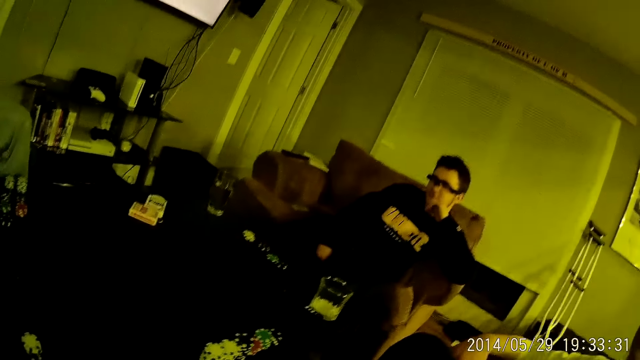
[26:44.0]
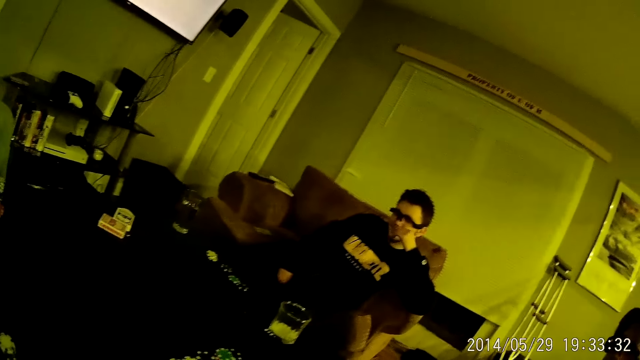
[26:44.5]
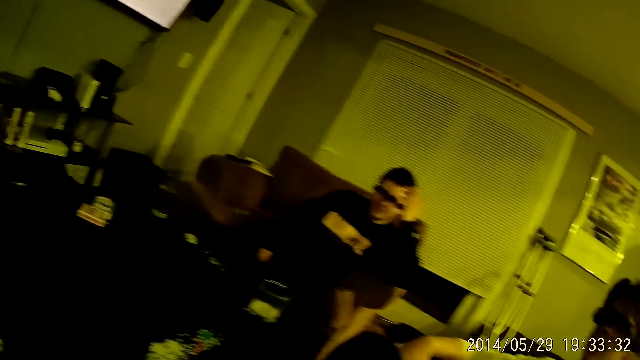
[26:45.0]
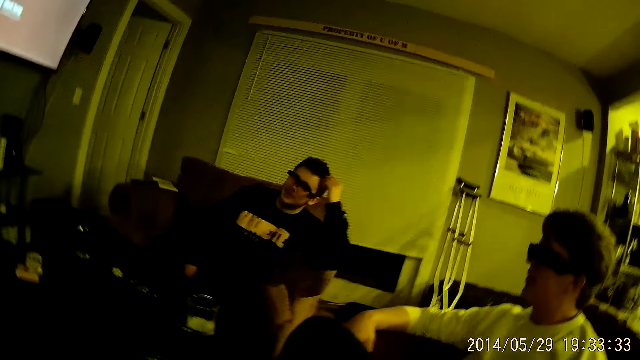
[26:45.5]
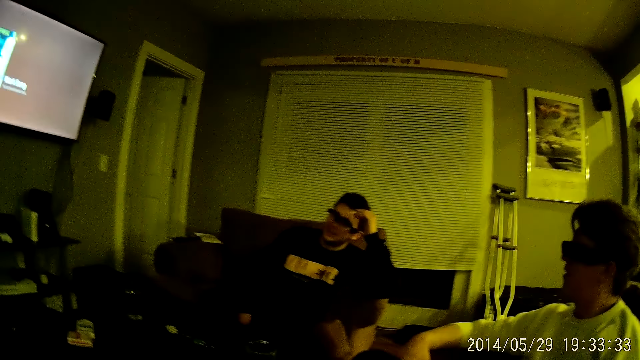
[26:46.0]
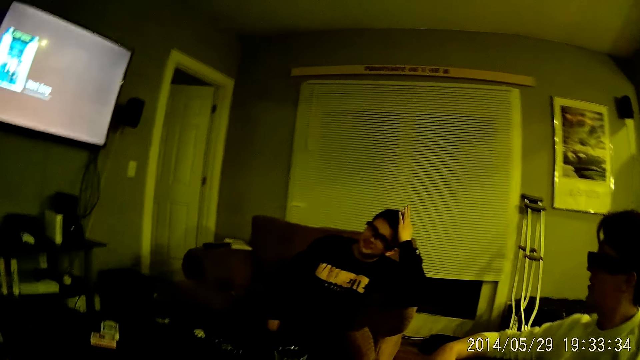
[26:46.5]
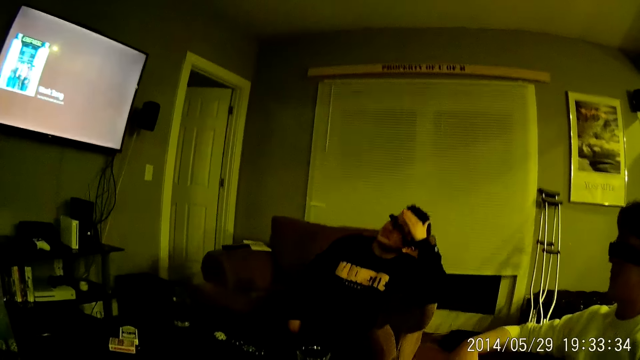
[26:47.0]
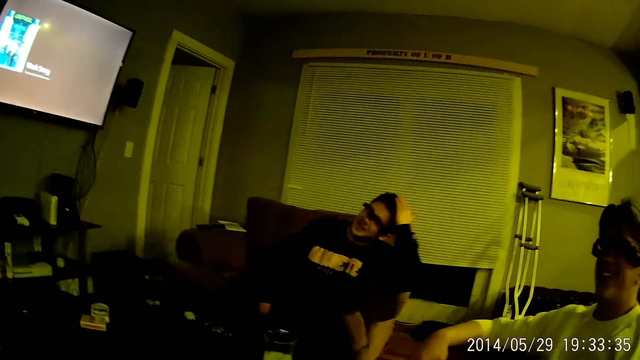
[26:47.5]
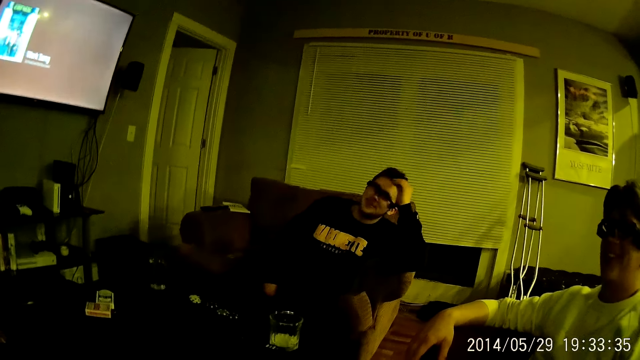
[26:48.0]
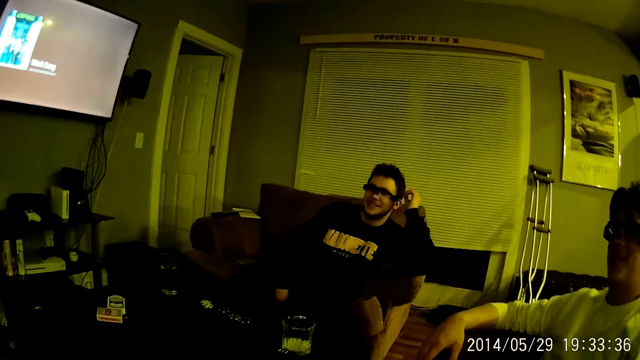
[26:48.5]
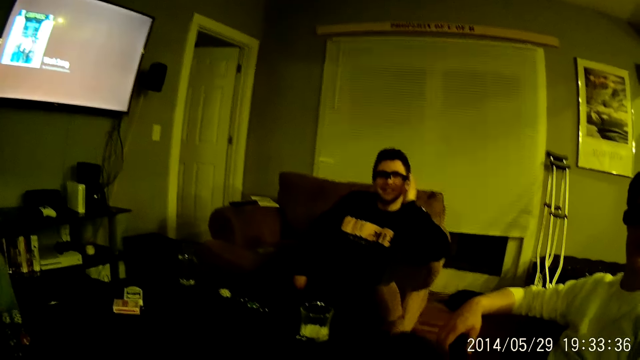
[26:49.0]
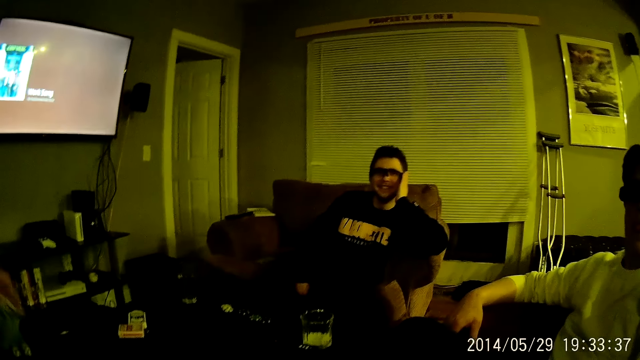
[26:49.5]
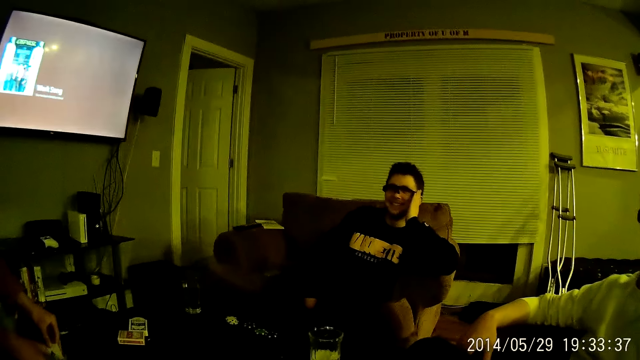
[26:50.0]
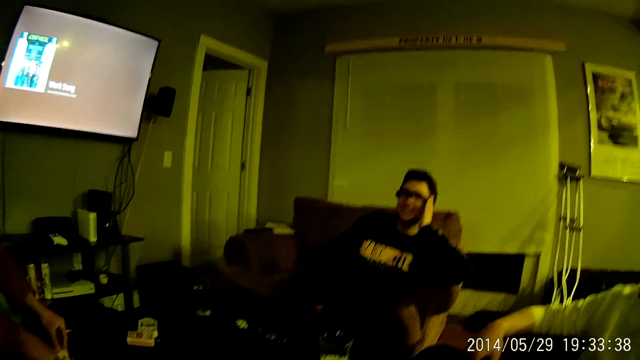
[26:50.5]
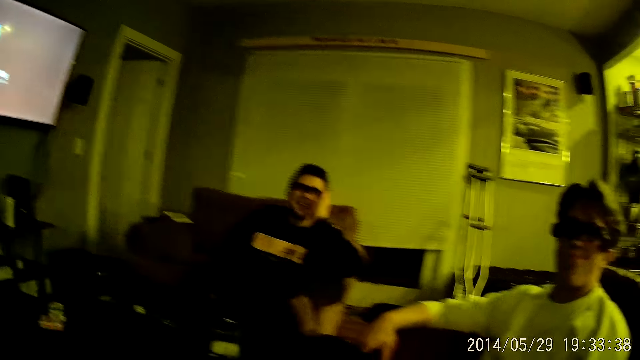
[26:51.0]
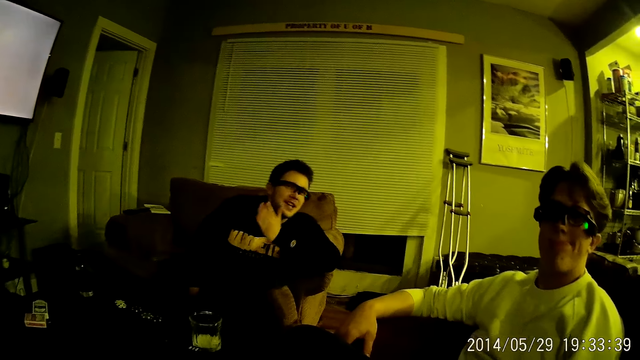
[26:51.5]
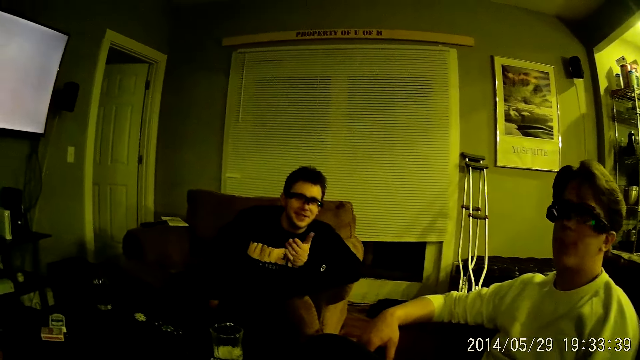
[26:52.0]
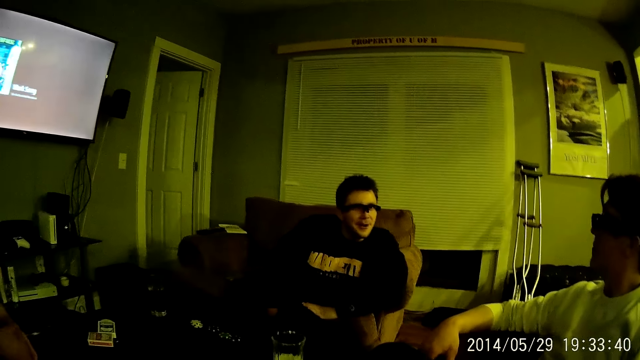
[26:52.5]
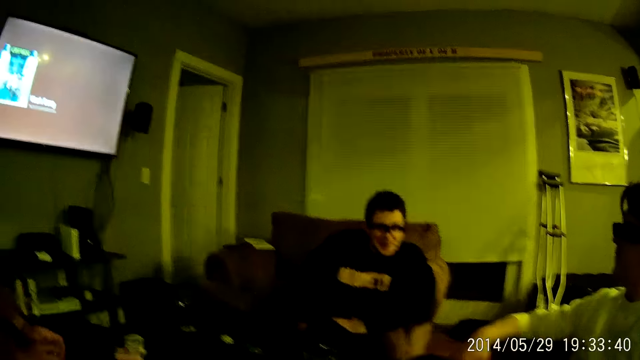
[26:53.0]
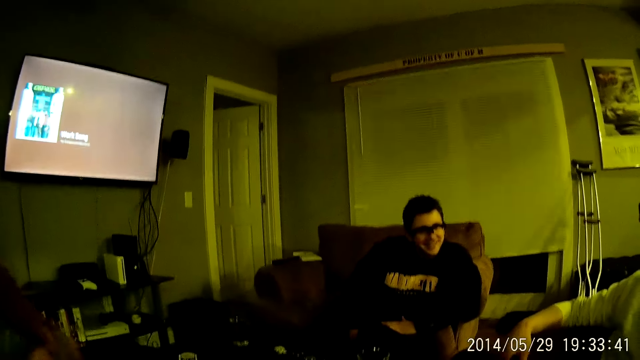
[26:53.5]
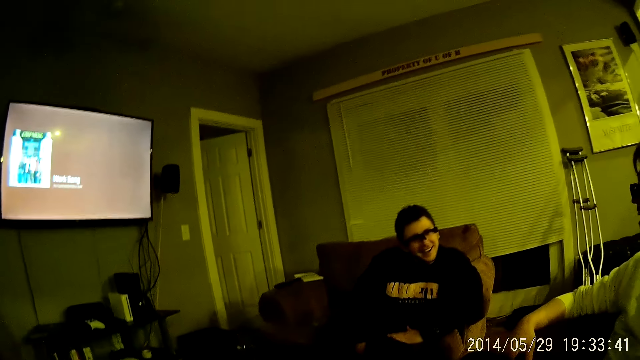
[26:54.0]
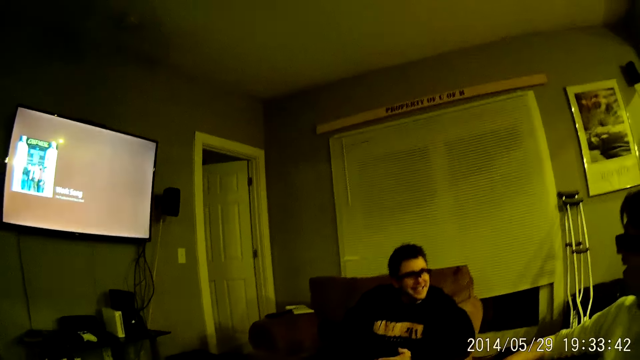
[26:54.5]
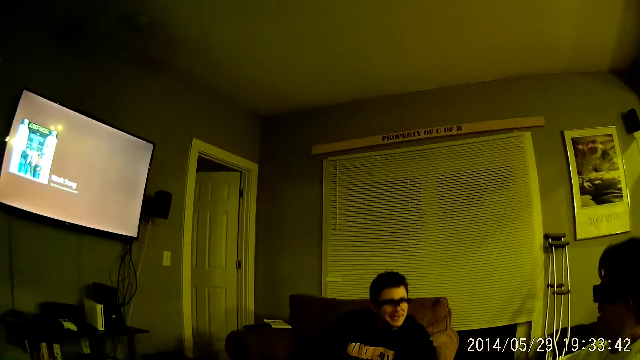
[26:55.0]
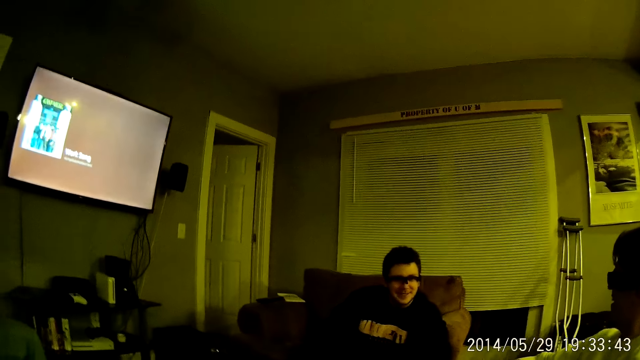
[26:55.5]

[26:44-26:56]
The man touches his hair on his head with his left hand. The camera wearer interacts with a person. Another man shuffles the deck of playing cards in his hands on the table with both hands. The first man touches his legs with his left hand. The other man taps the table with the deck of playing cards in his hands.

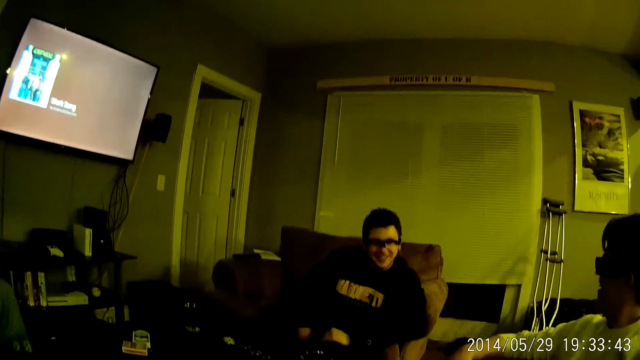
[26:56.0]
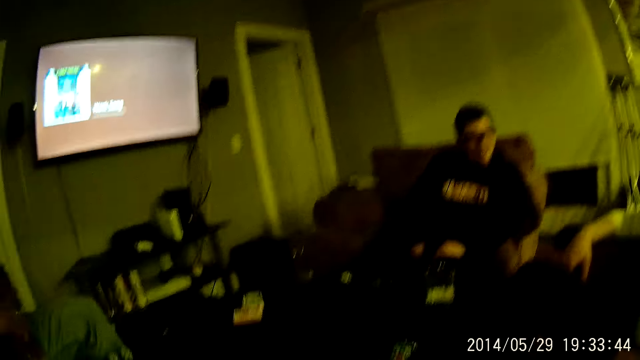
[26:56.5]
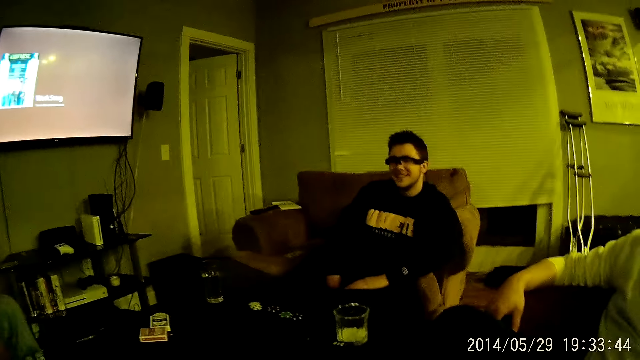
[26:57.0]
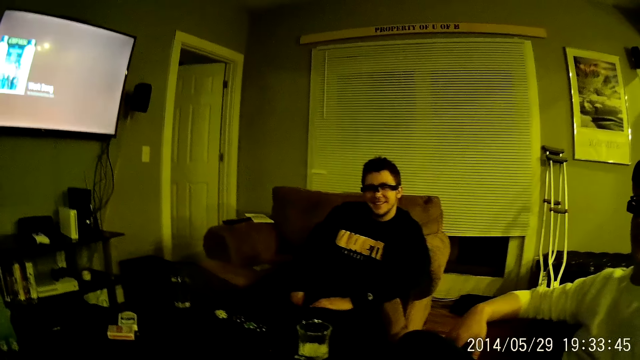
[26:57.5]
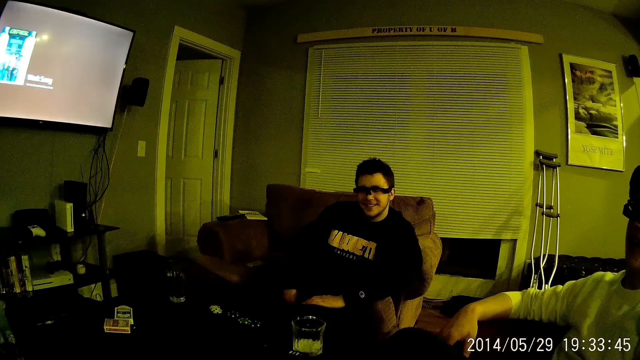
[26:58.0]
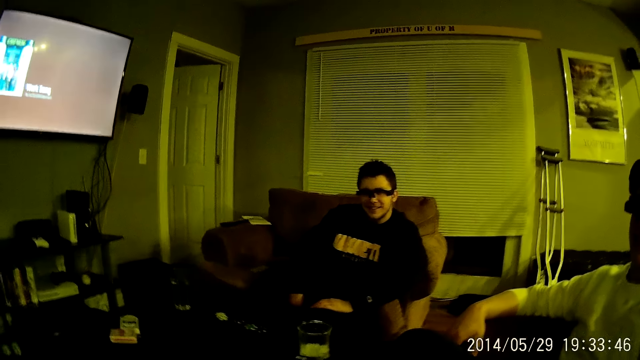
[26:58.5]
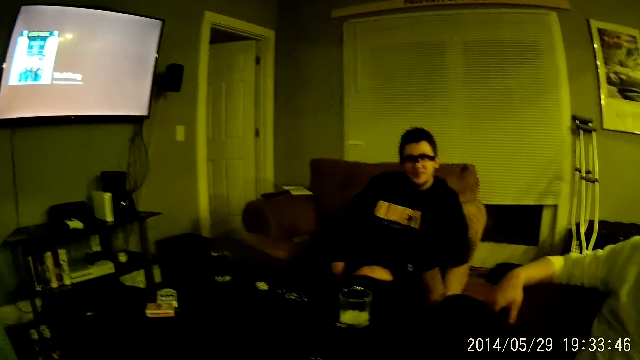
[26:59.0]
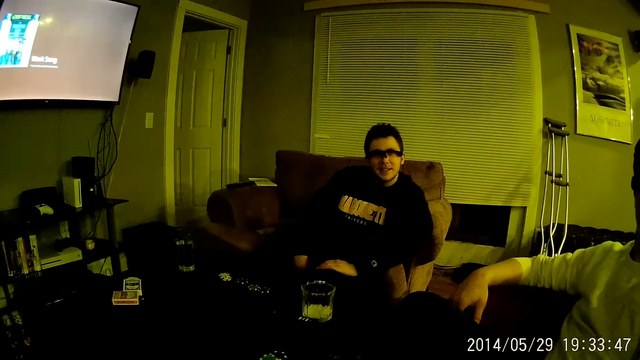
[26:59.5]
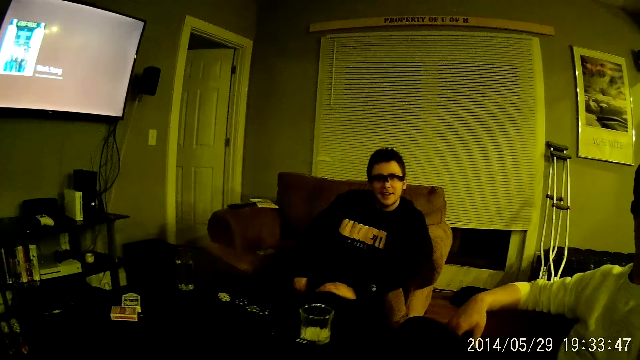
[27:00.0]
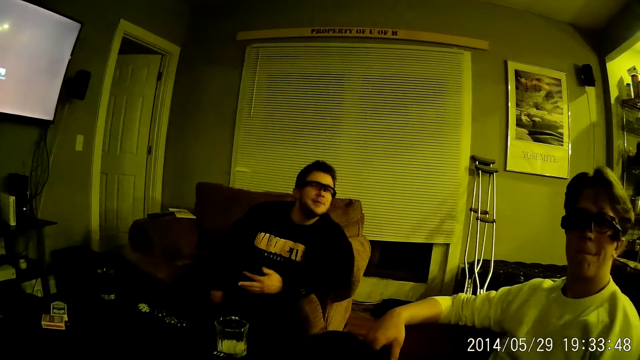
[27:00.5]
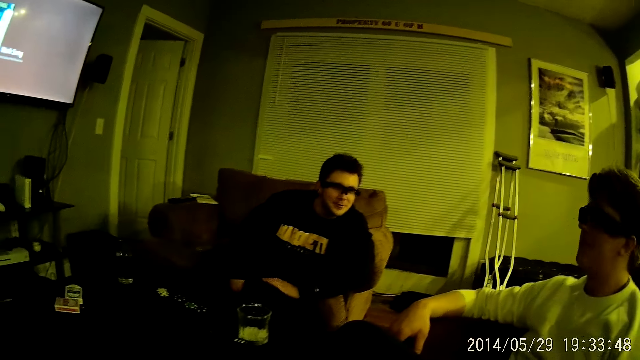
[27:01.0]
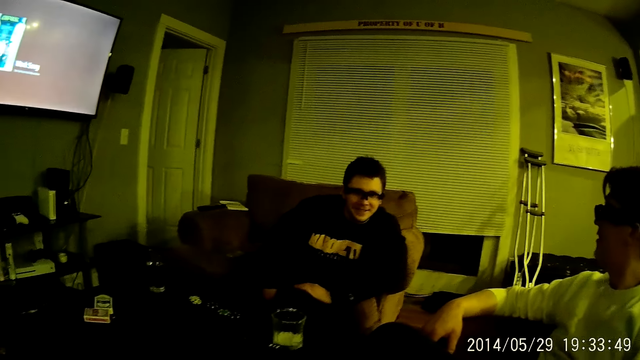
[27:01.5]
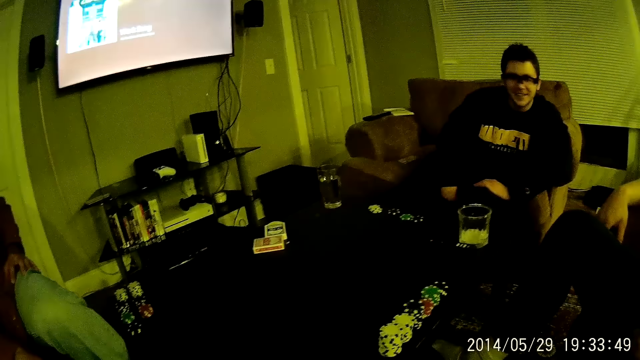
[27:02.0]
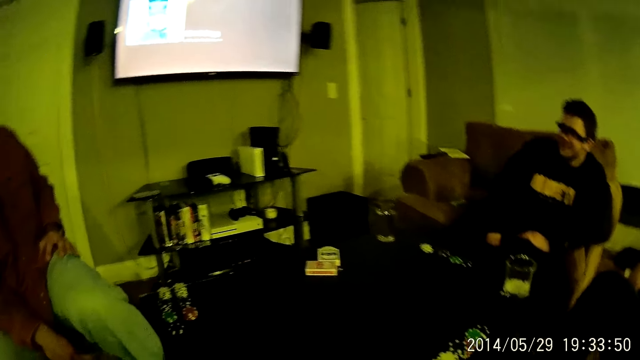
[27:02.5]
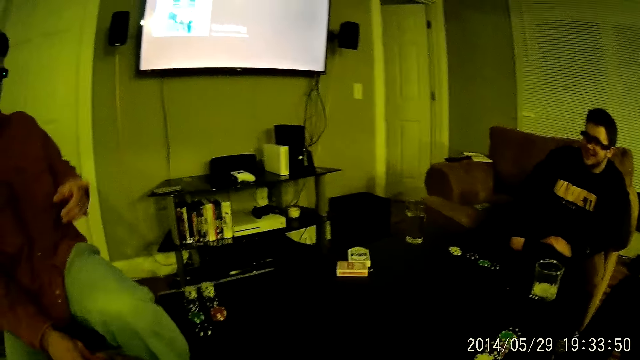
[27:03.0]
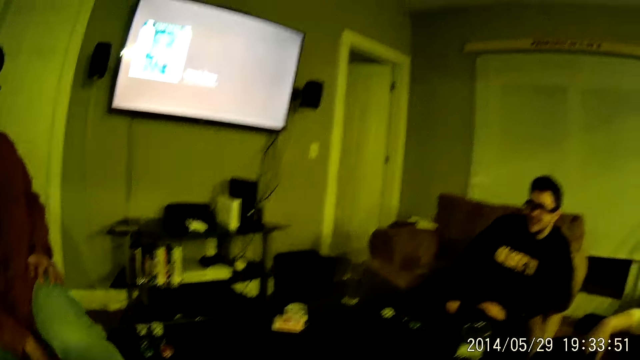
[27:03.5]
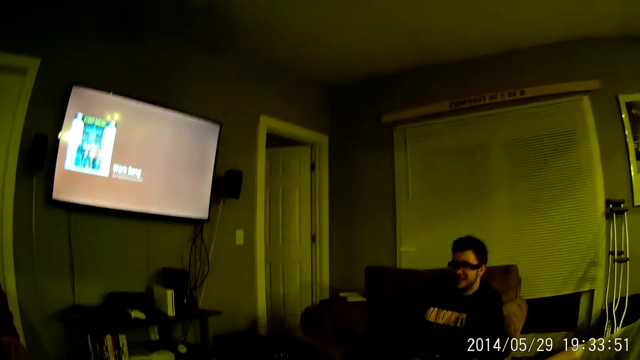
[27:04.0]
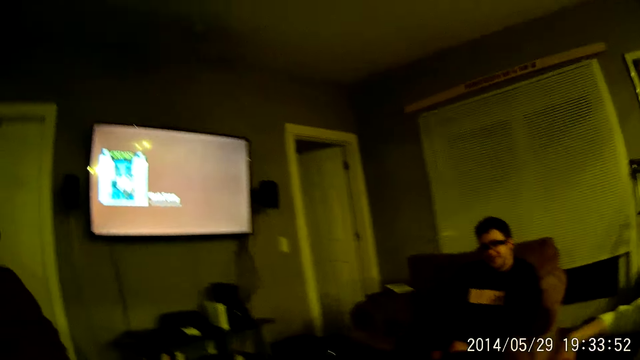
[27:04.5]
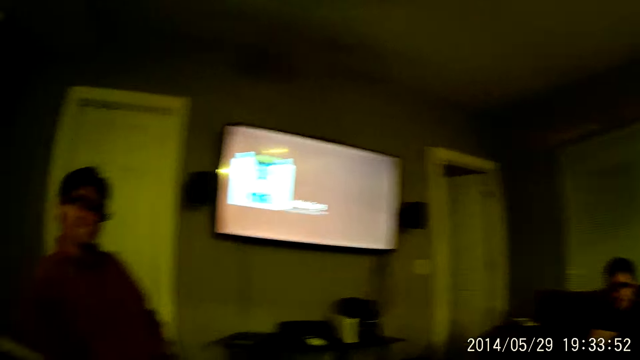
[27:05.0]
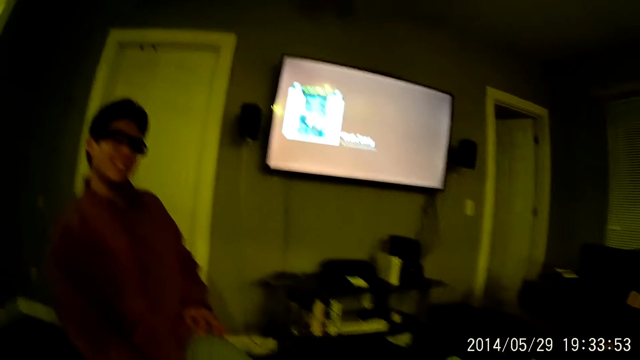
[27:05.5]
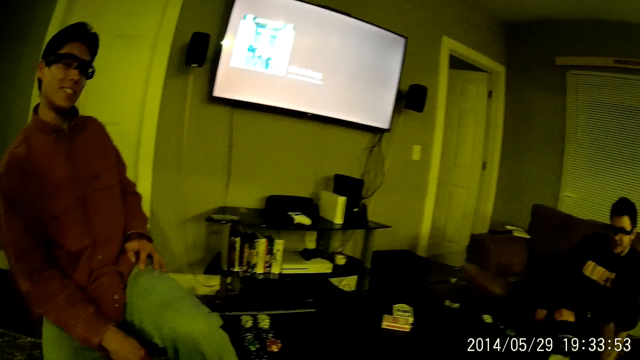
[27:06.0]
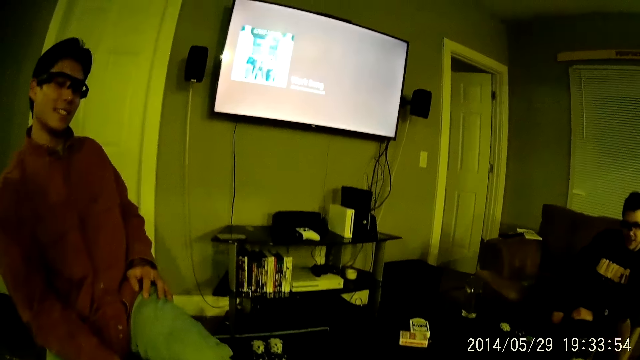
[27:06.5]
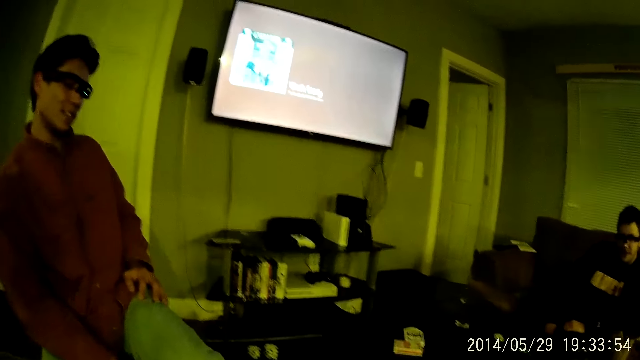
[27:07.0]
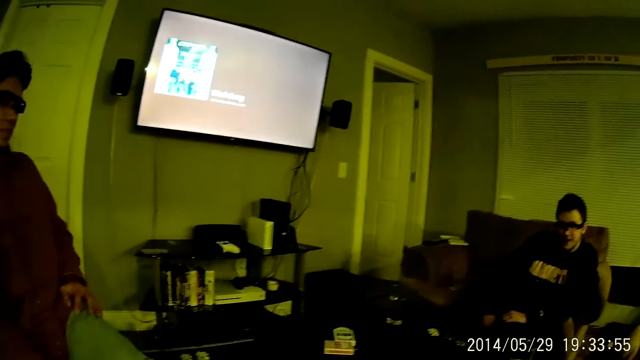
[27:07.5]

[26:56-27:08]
The camera wearer looks around the room. A man touches his left leg with his left hand. The camera wearer interacts with a person.
